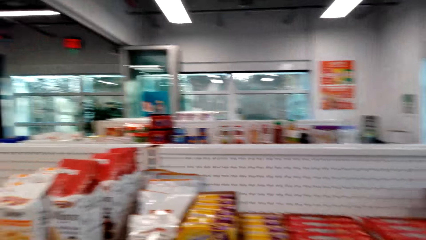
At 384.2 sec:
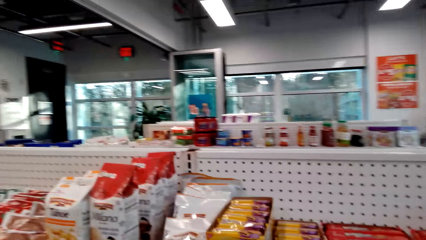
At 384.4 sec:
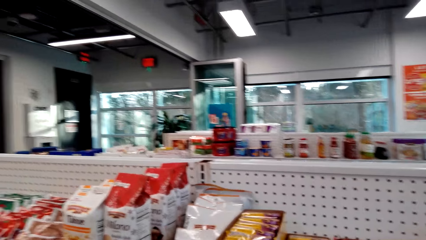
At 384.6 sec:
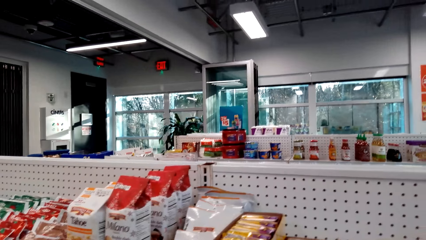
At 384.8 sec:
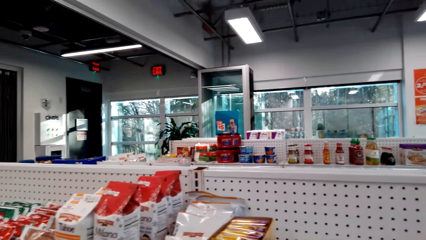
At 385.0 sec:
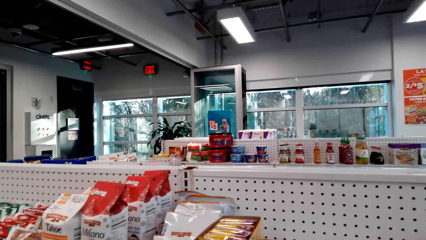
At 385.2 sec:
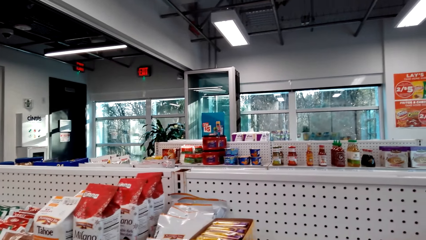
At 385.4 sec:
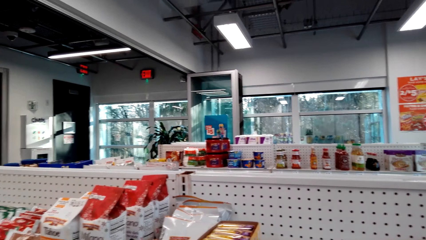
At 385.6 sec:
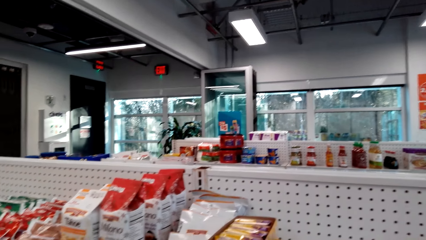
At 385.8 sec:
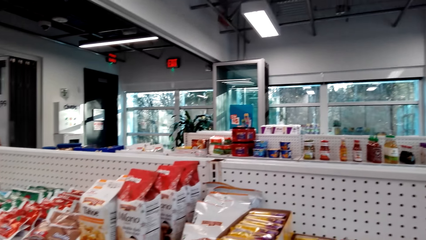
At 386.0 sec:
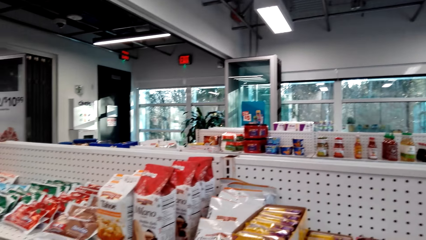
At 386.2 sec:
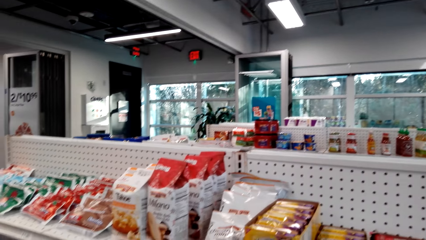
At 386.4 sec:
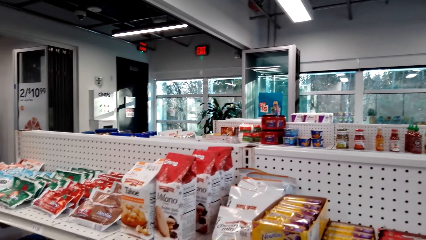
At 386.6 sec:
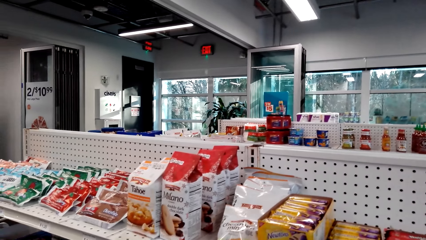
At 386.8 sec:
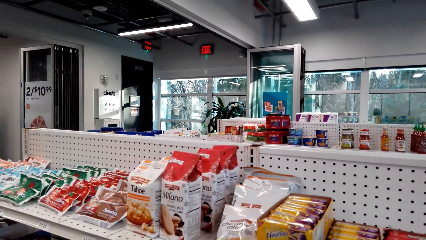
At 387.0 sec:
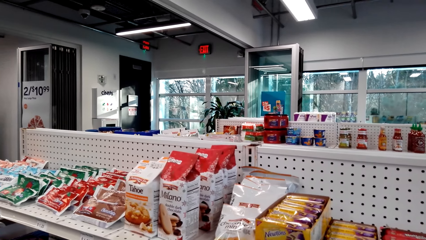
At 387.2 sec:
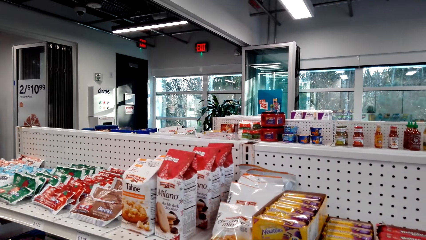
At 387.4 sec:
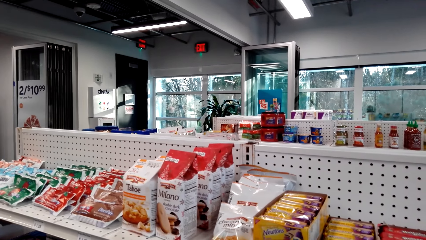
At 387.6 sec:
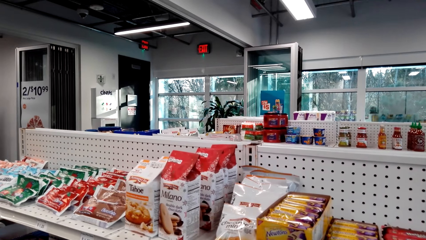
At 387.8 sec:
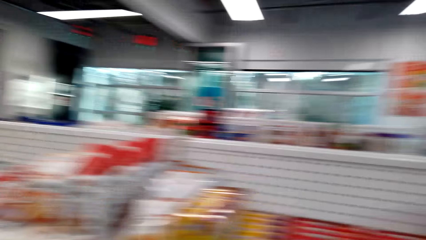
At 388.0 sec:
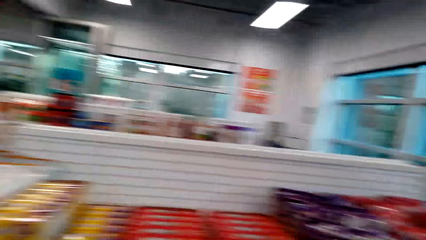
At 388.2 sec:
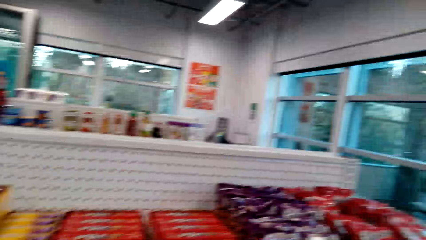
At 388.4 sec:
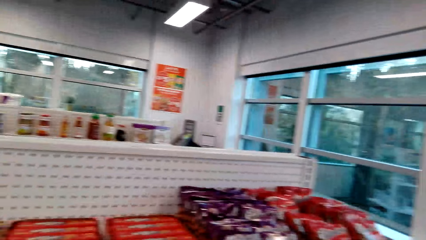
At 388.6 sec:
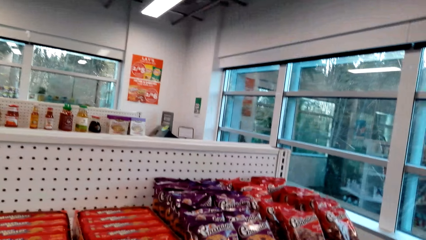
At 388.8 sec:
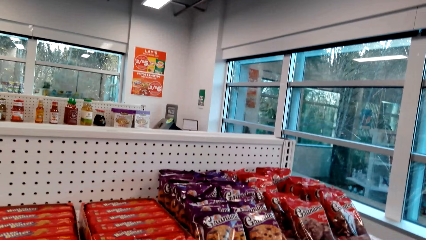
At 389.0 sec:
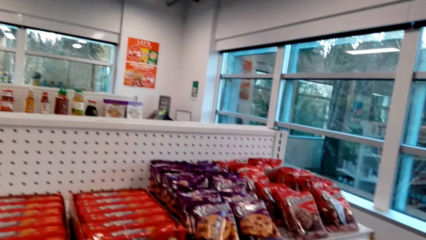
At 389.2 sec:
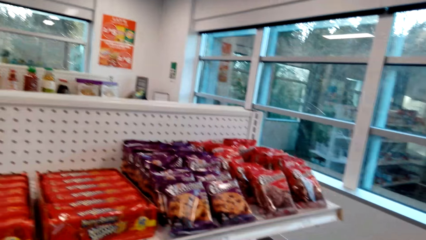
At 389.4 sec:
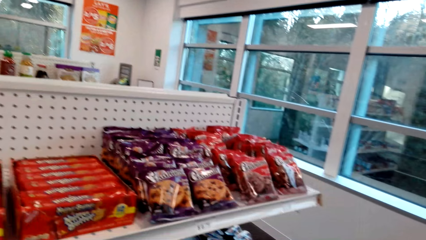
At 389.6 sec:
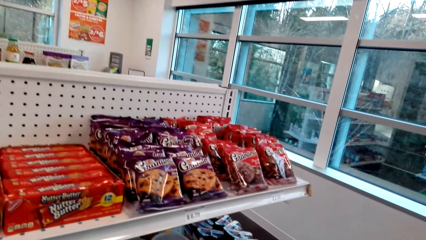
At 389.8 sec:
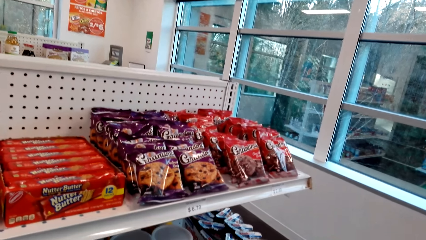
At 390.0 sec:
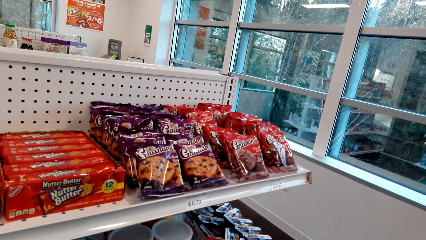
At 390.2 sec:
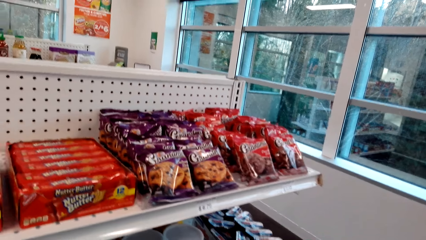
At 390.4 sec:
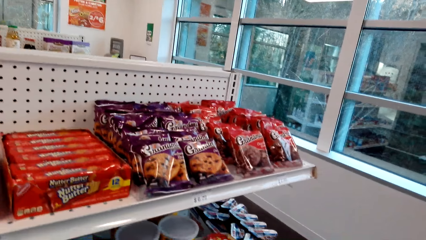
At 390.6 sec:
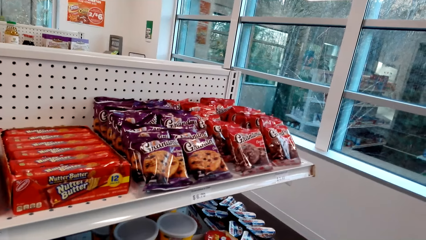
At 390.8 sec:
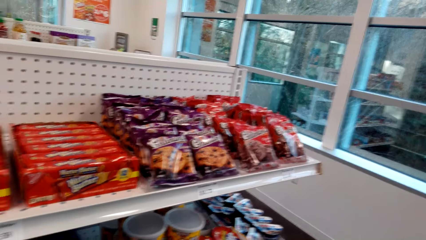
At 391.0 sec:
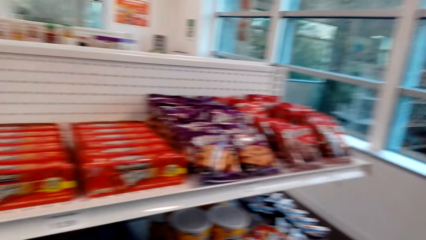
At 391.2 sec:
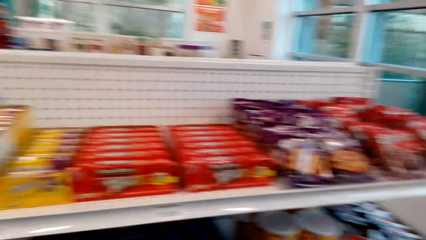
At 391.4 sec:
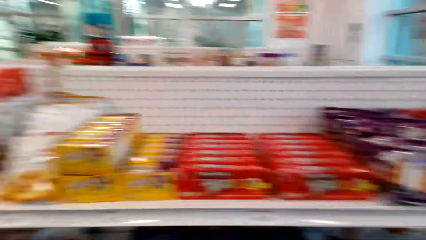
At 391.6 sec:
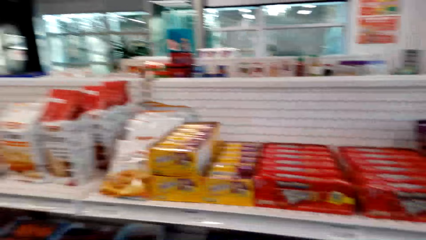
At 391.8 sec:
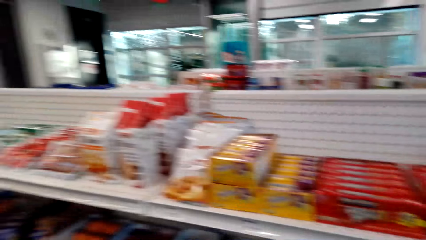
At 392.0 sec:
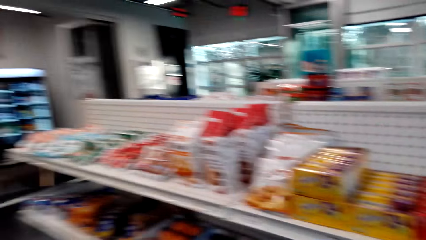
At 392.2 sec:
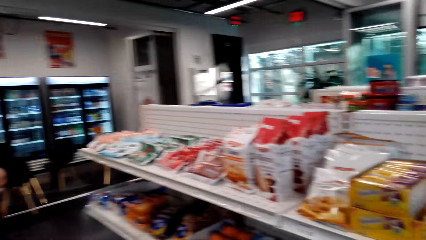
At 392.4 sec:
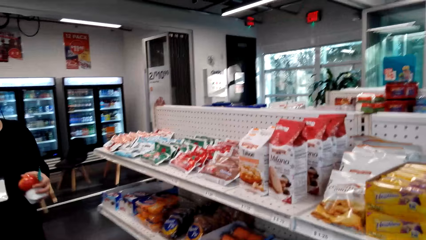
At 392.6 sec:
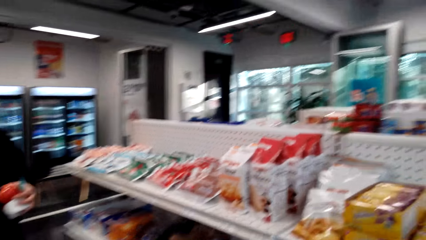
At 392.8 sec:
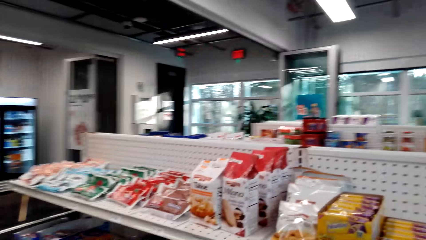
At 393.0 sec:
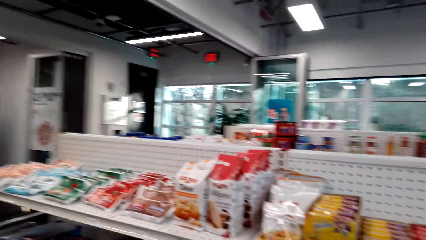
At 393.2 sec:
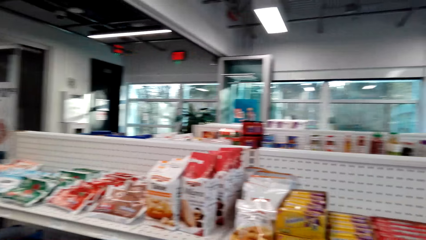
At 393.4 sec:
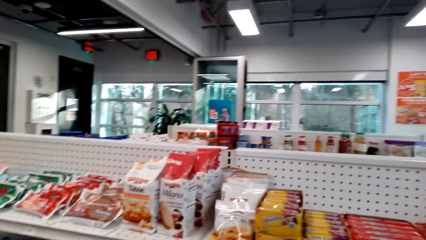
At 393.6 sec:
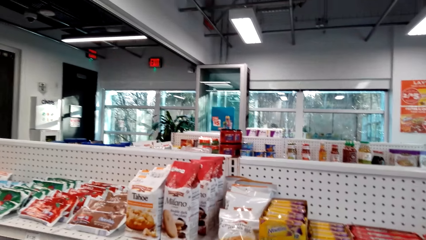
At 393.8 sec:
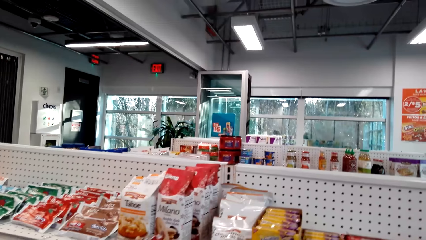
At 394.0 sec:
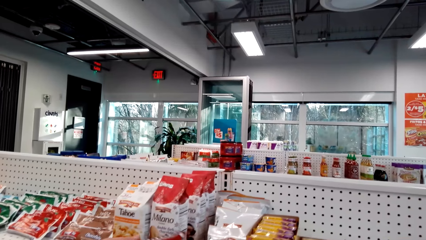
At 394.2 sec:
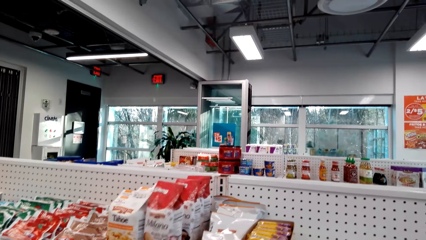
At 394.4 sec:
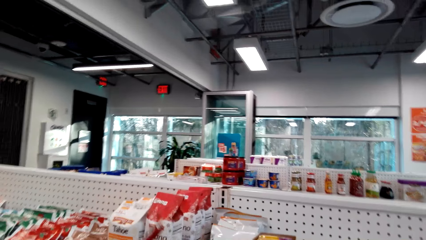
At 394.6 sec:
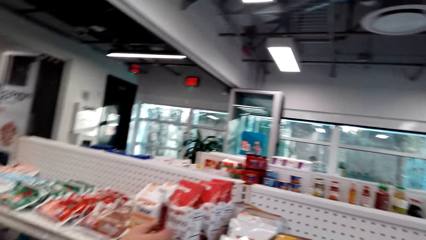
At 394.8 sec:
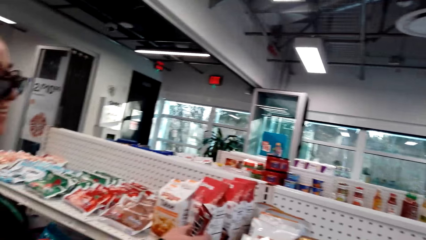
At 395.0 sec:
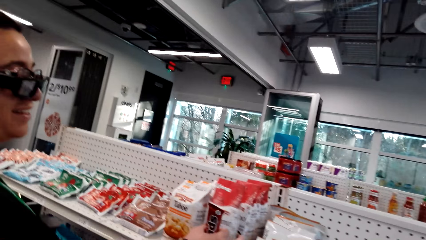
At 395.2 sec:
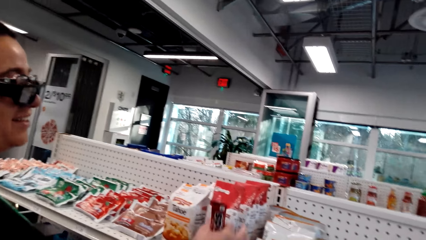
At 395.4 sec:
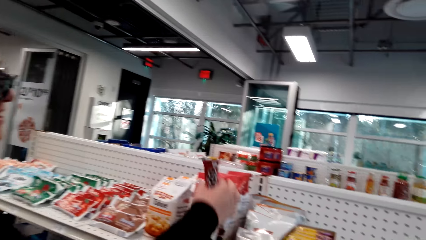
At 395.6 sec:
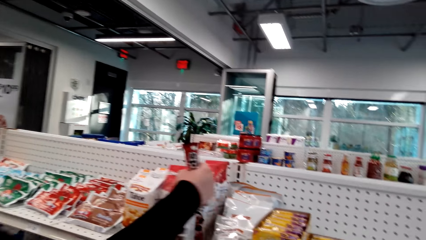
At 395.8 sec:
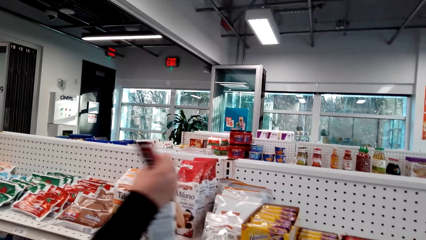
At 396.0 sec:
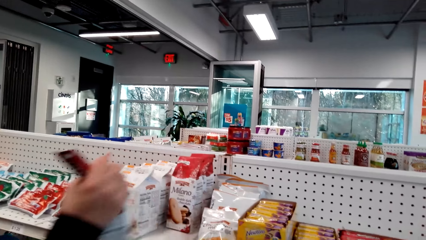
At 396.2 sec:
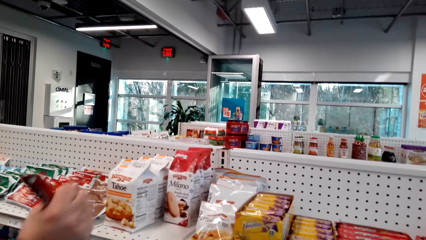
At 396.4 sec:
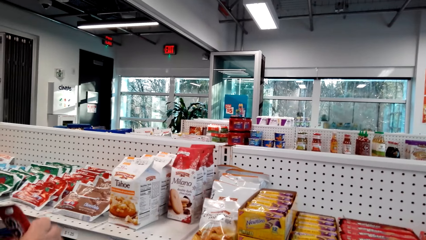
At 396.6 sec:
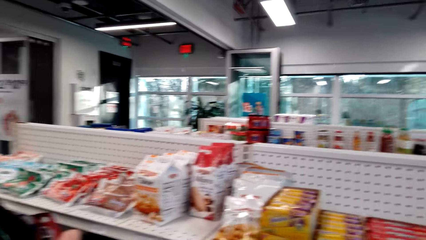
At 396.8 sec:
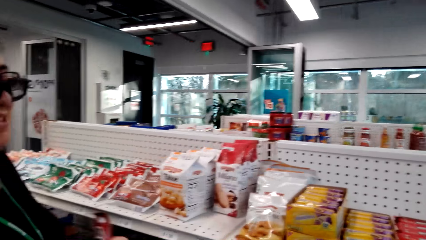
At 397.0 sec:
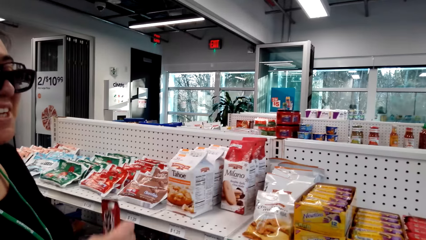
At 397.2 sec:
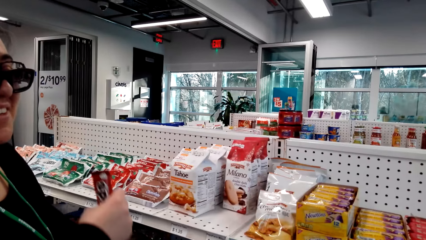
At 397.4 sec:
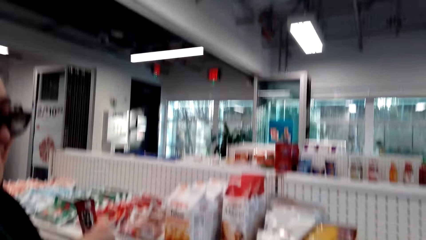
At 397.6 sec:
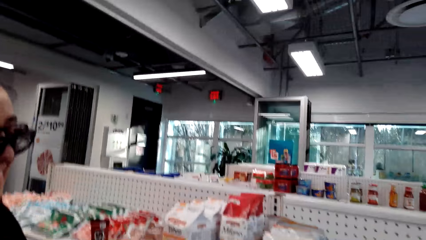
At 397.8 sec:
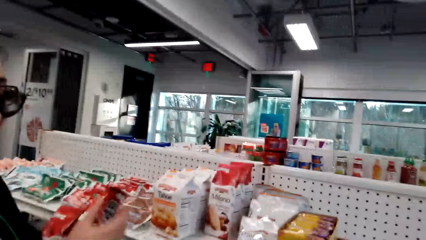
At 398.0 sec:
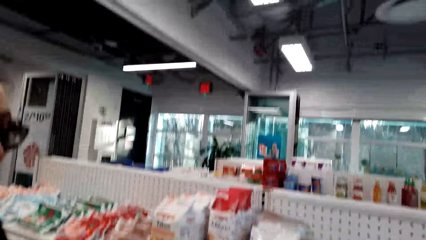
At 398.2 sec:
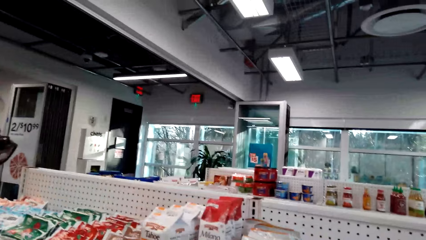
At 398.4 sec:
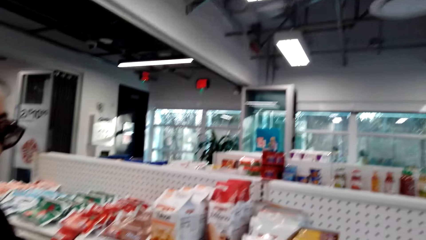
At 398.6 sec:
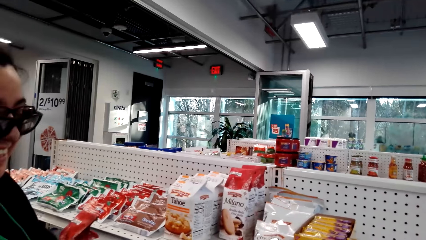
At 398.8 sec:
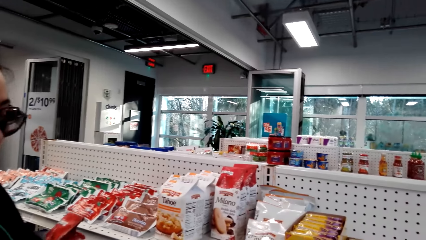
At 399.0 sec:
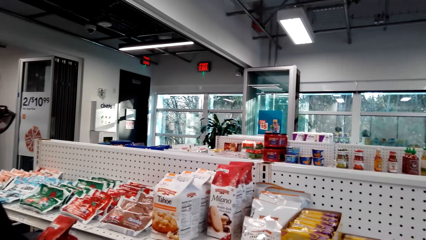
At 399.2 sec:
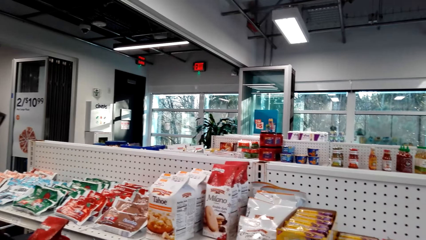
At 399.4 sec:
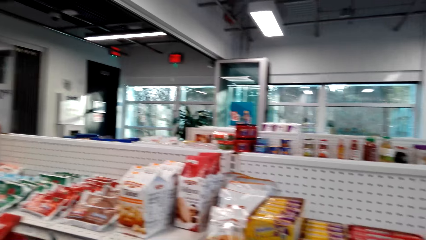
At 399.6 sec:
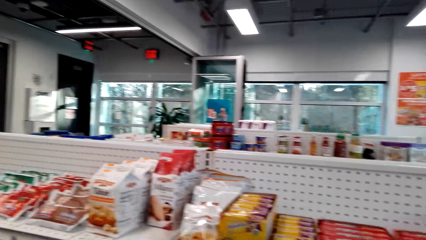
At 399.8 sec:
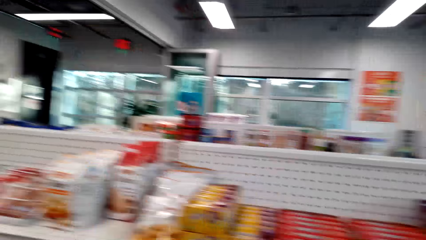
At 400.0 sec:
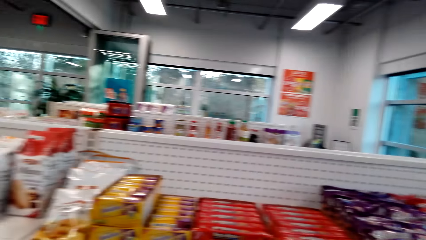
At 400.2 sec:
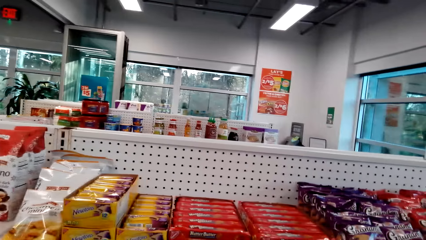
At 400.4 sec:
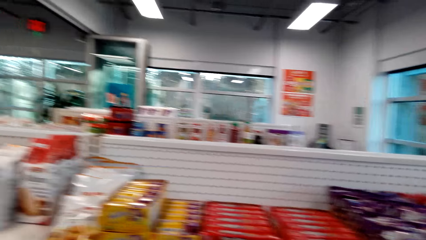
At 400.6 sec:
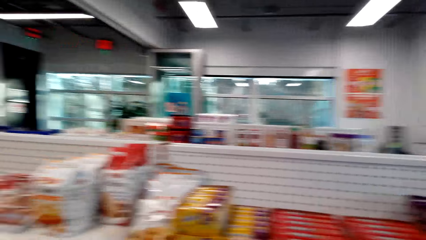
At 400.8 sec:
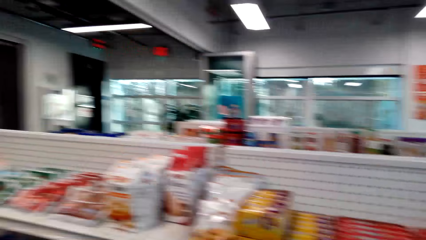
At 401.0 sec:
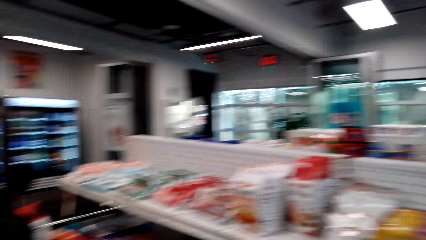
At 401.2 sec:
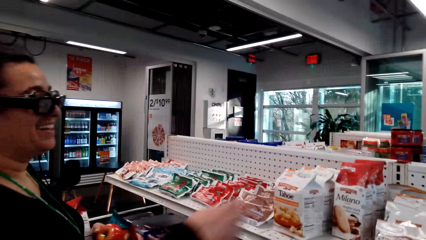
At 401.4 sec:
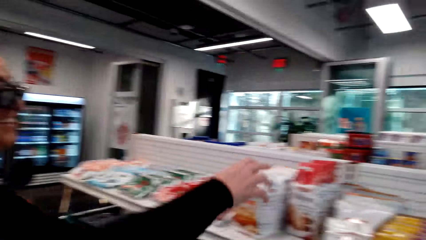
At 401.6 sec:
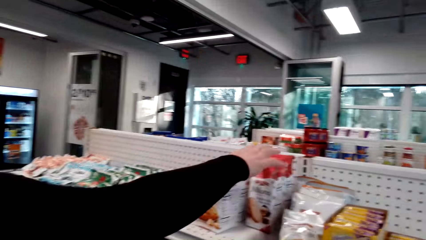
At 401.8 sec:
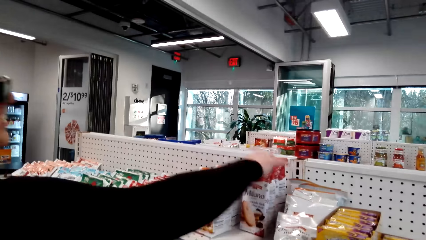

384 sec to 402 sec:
A woman walks around. The woman touches a Milano chocolate and picks the Milano chocolate. The woman holds the Mounds. The camera wearer looks at the items on the shelves.
